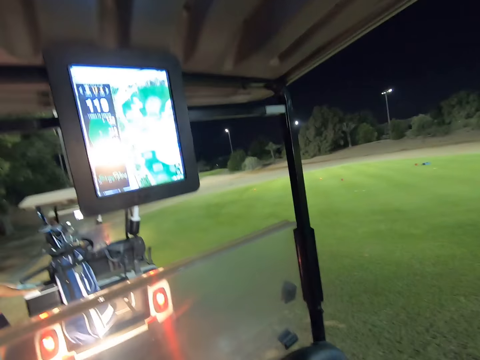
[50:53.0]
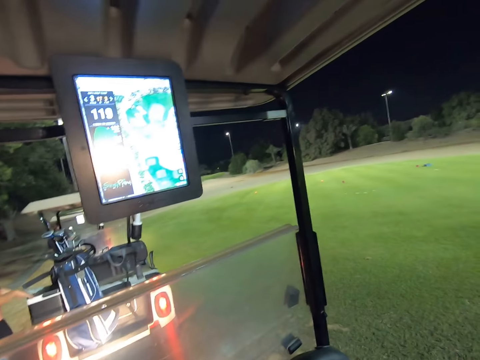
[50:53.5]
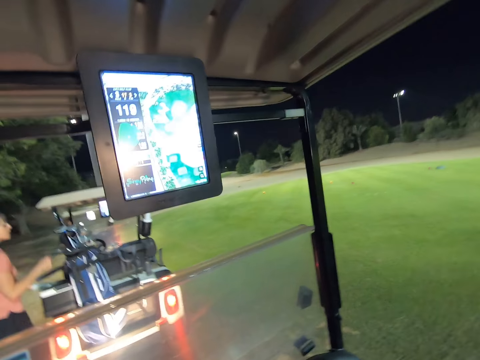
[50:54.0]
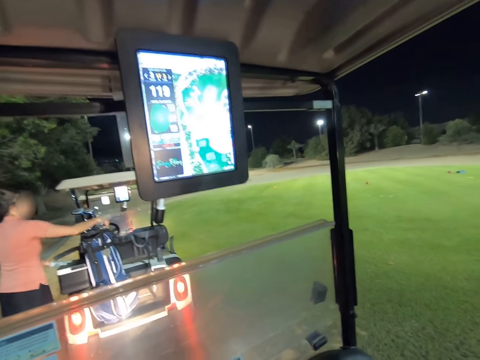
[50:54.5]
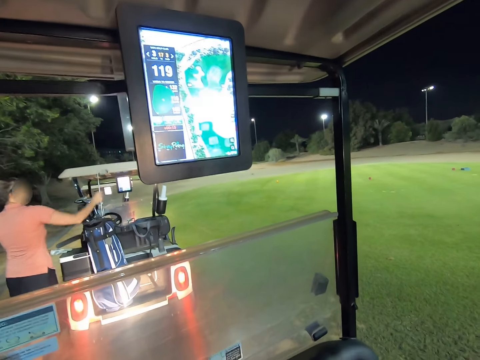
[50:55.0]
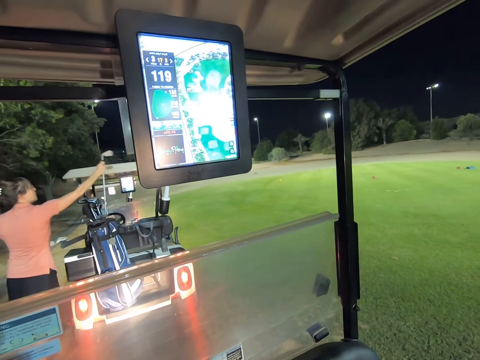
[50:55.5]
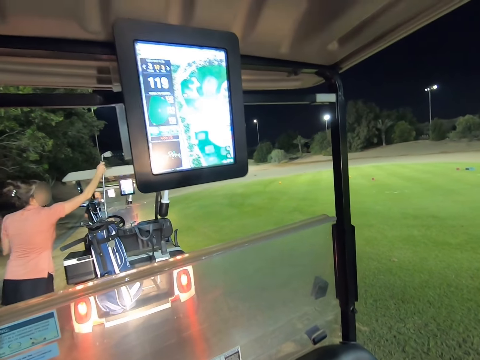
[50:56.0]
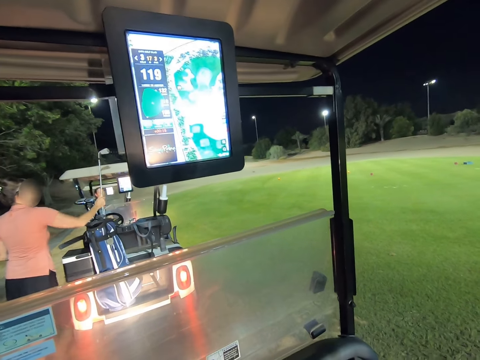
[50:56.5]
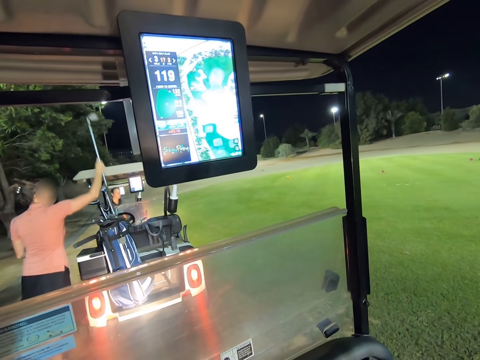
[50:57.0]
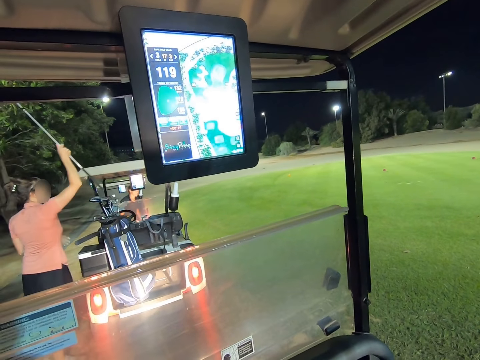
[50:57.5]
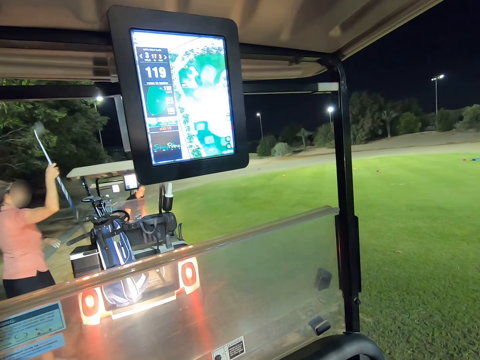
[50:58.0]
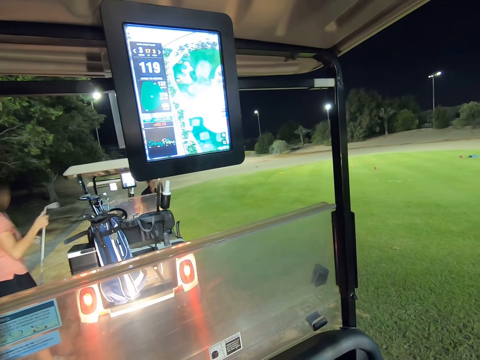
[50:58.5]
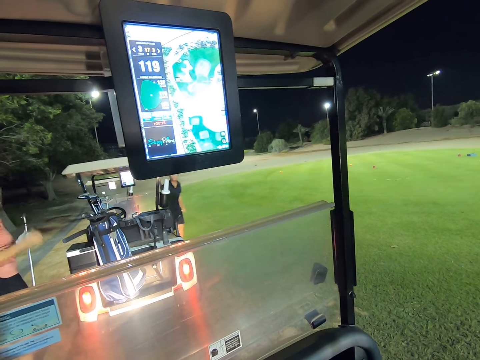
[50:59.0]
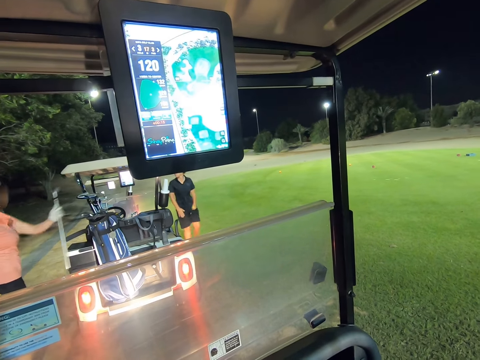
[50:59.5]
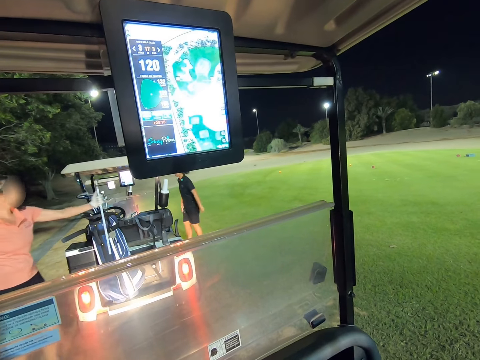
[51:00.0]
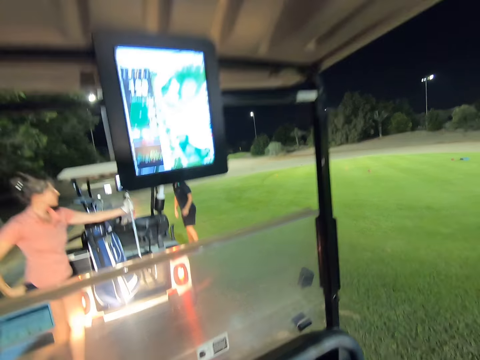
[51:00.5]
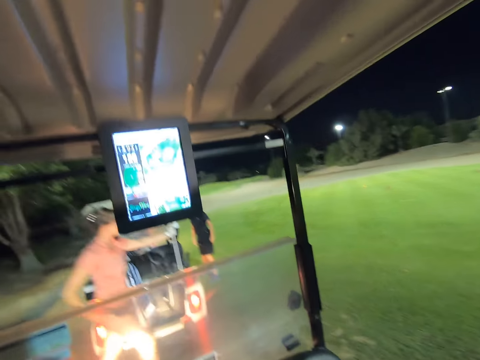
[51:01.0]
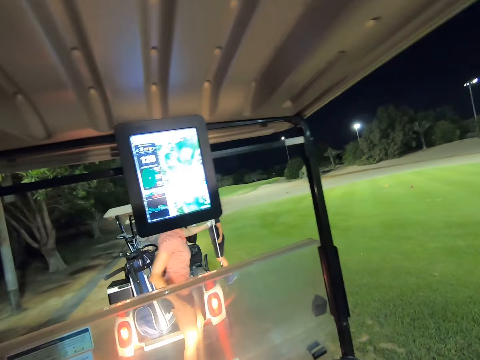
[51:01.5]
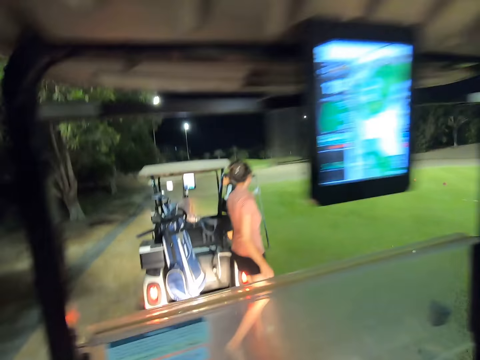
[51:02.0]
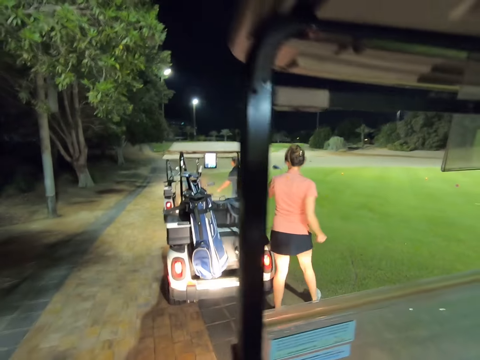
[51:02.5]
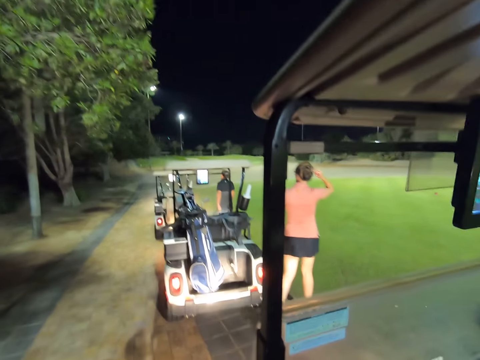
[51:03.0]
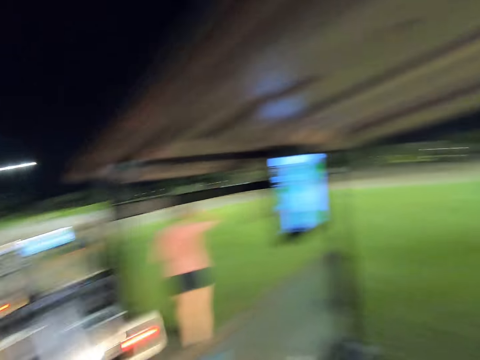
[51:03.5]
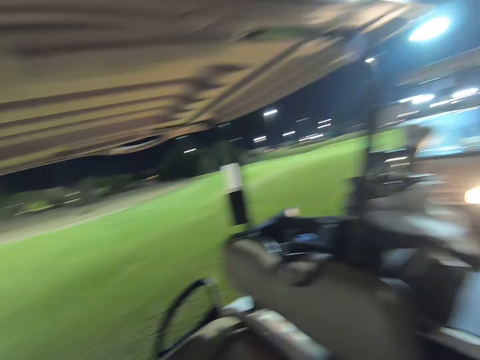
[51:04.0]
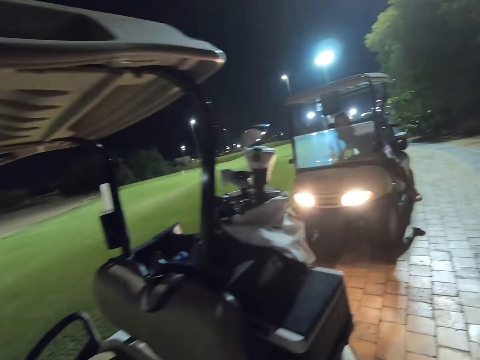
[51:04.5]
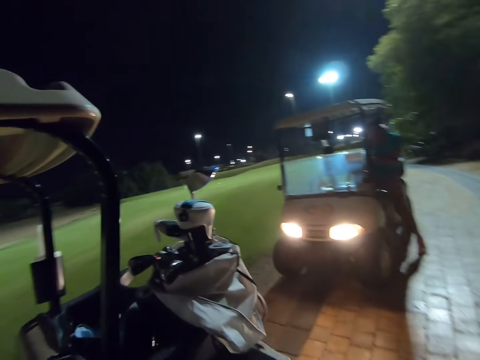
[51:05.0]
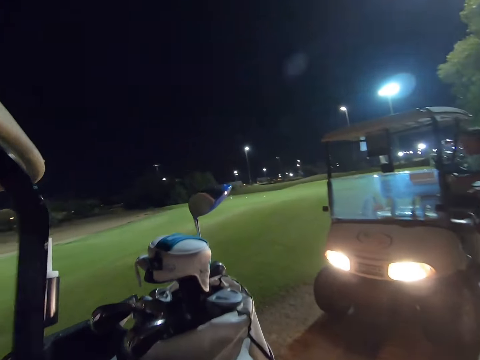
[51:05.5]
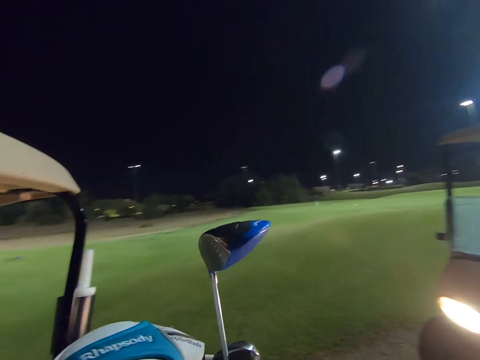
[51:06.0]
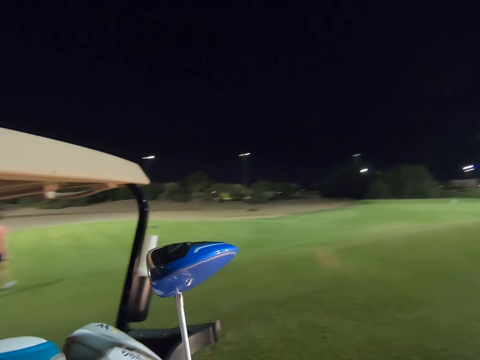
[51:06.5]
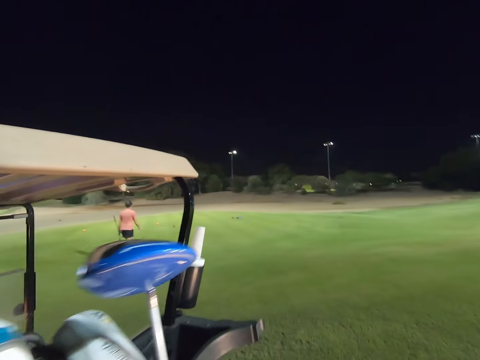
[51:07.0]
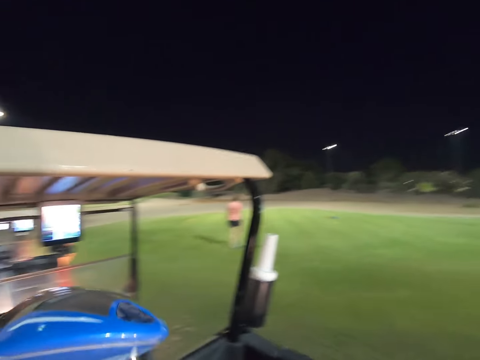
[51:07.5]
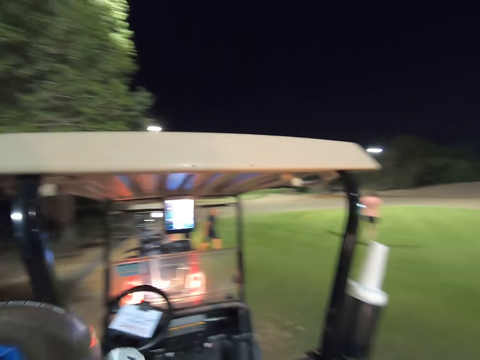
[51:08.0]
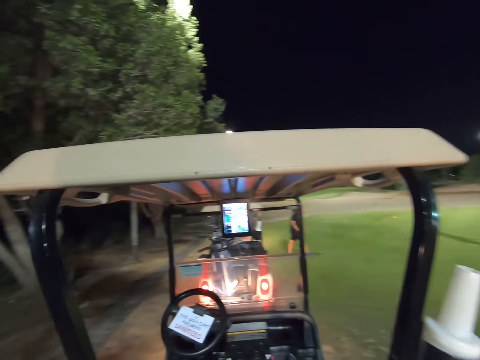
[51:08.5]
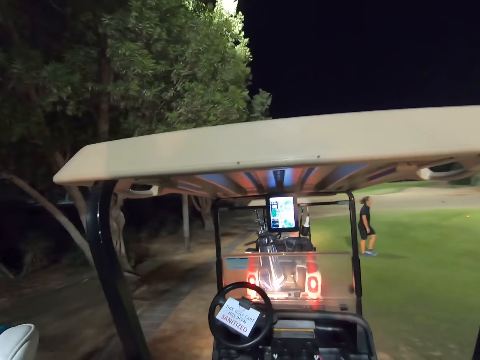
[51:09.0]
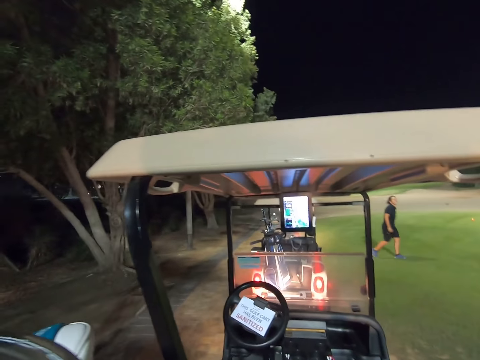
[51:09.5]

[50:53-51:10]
A woman takes out a stick. The camera wearer steps outside the golf cart. Another woman walks towards the car. The camera wearer walks round the golf cart. A third woman comes out of the car. The camera wearer stares around the field. The first woman walks towards the field.

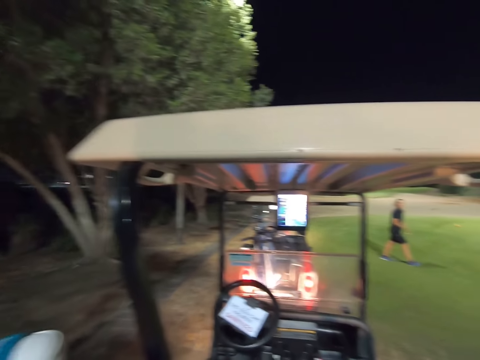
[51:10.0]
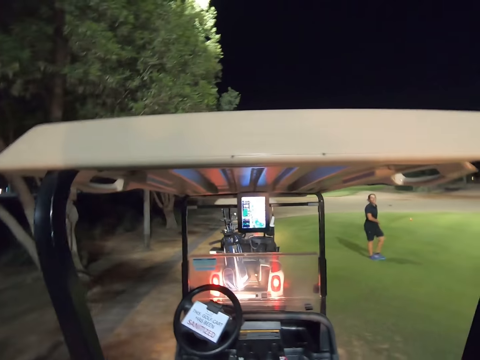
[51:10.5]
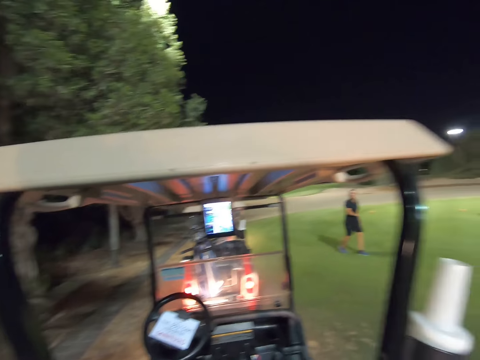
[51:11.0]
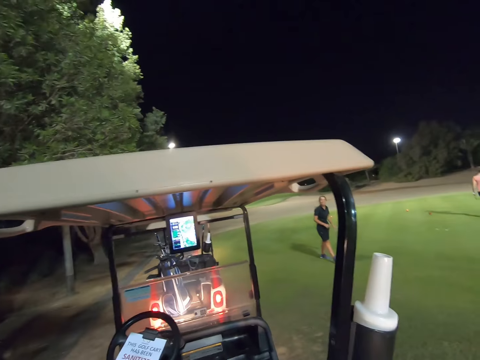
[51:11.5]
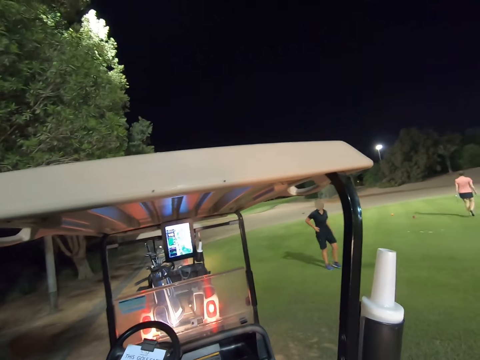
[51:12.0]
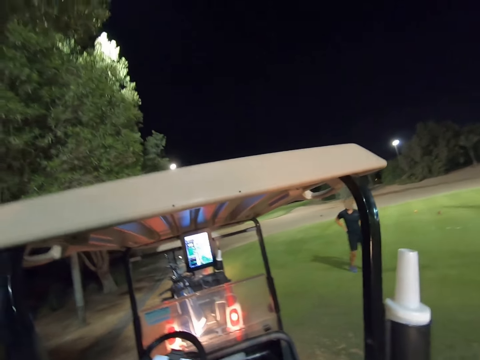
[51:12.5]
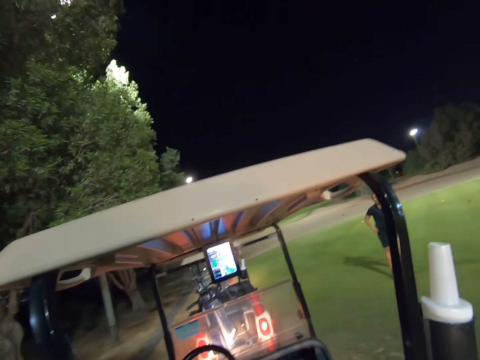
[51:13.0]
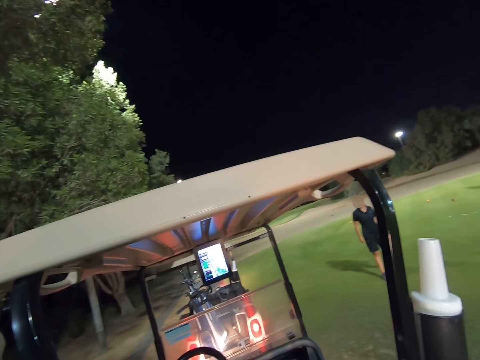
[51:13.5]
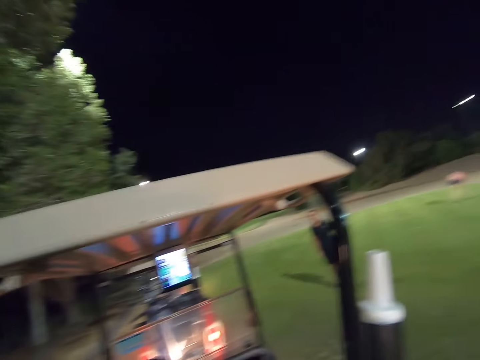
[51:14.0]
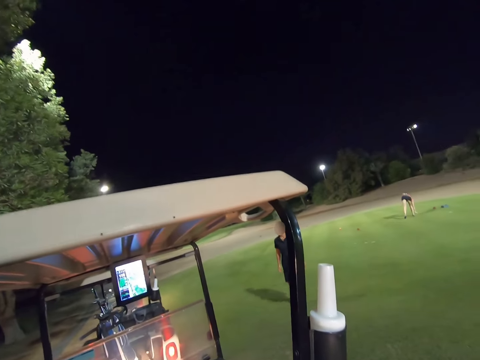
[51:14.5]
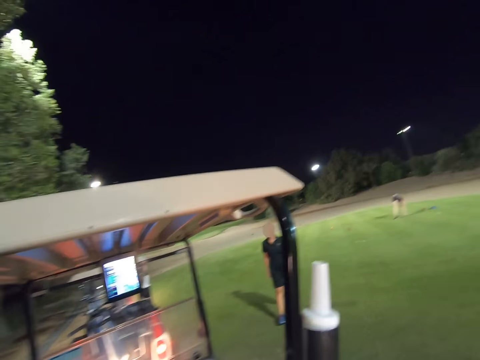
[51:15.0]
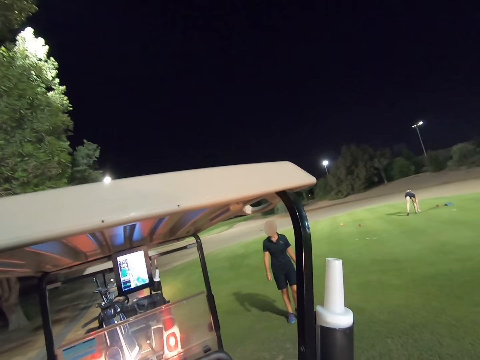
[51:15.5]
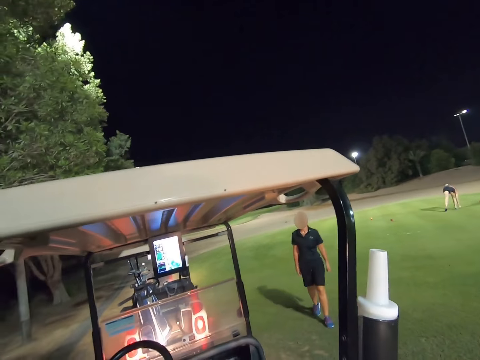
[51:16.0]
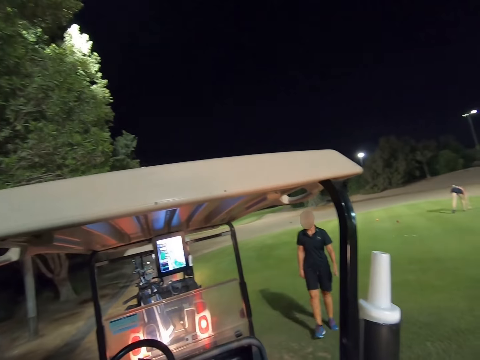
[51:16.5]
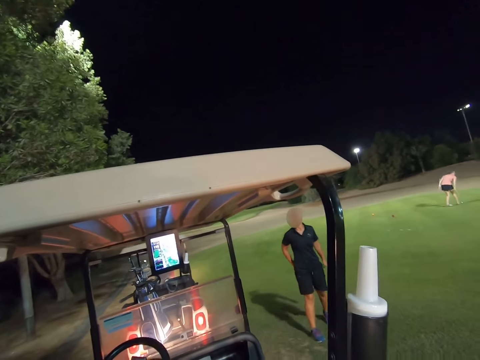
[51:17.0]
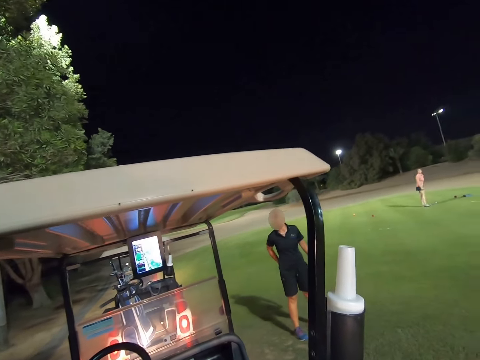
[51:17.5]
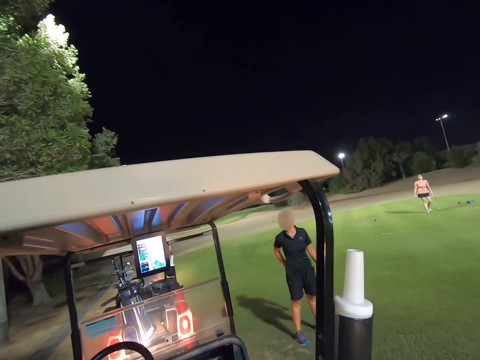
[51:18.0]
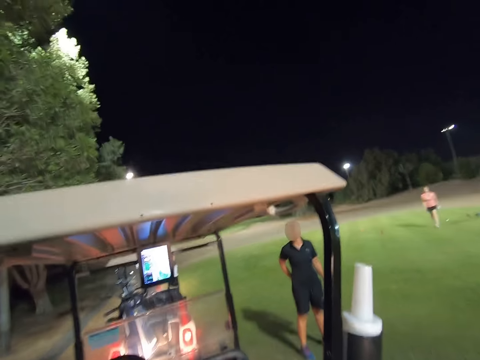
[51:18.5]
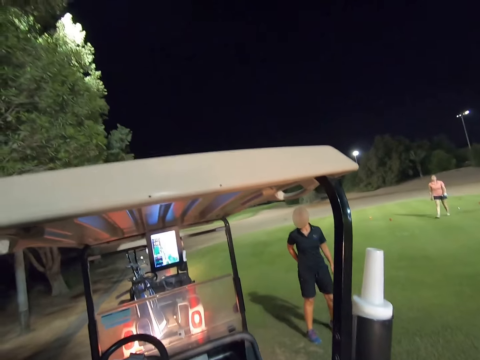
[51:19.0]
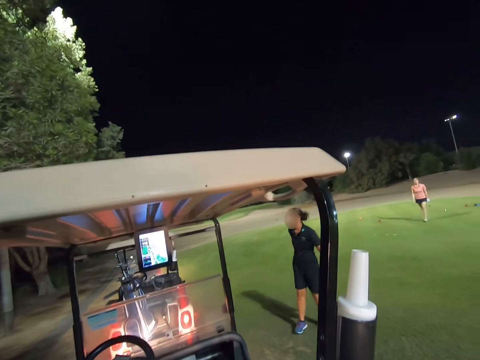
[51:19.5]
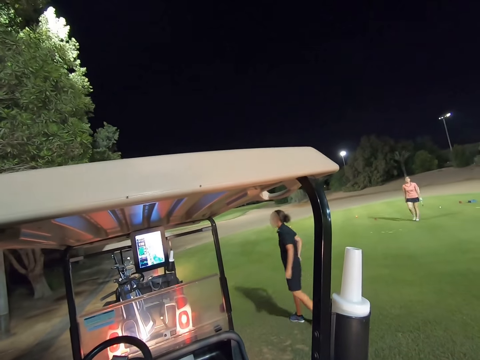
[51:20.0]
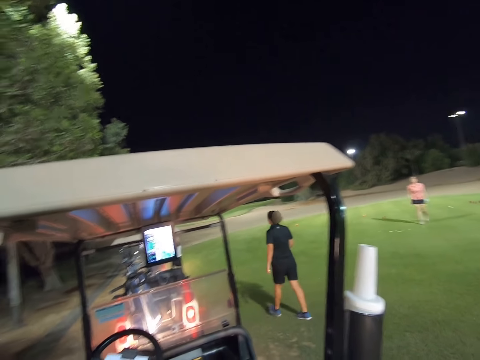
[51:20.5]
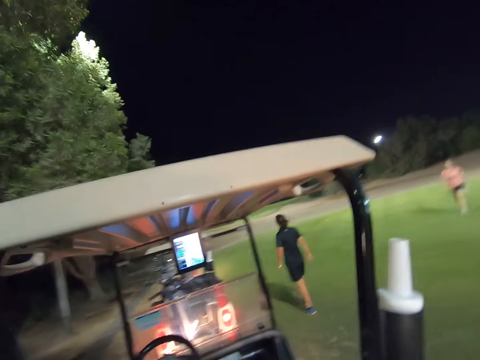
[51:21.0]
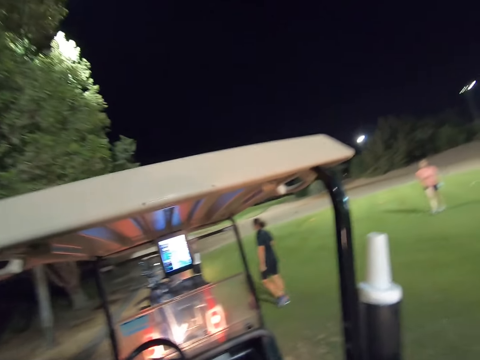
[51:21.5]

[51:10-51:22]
A woman walks towards the field. The woman walks towards the camera wearer.
